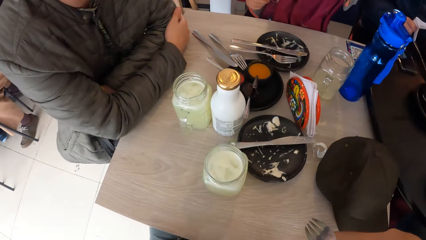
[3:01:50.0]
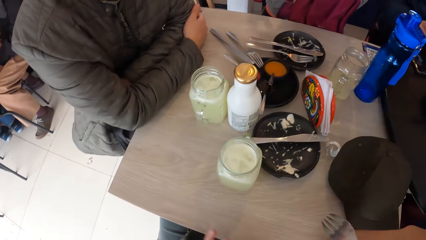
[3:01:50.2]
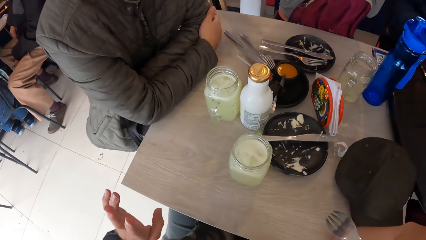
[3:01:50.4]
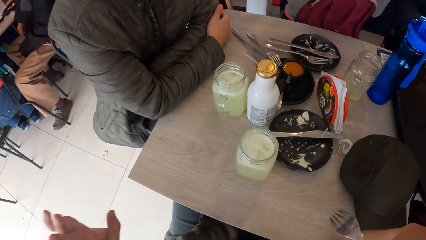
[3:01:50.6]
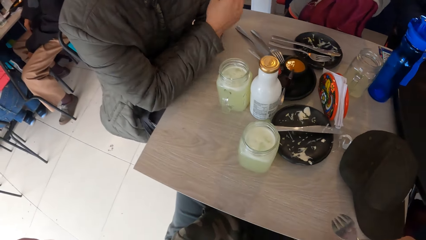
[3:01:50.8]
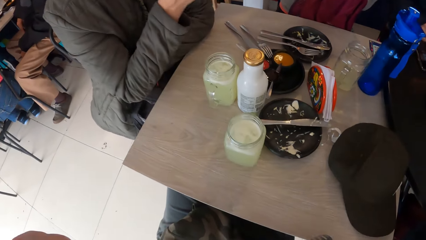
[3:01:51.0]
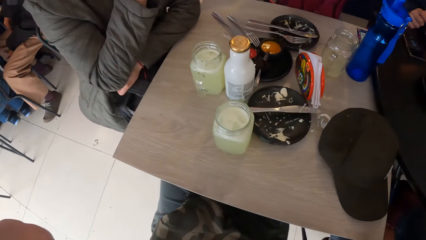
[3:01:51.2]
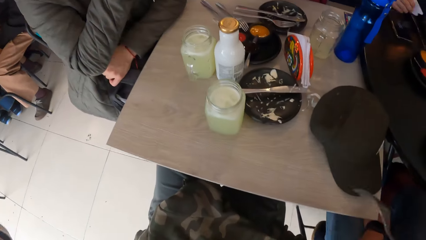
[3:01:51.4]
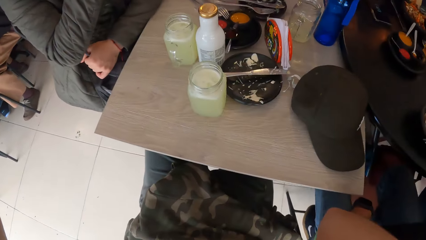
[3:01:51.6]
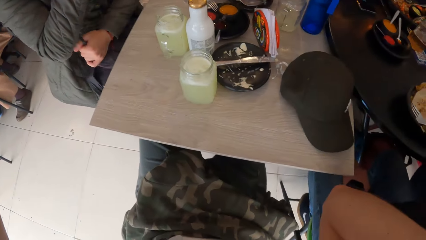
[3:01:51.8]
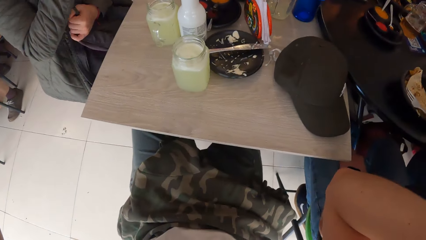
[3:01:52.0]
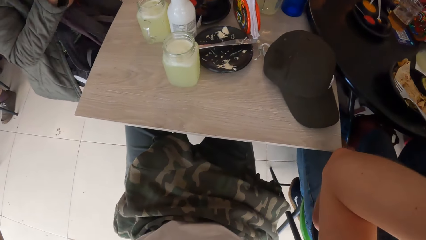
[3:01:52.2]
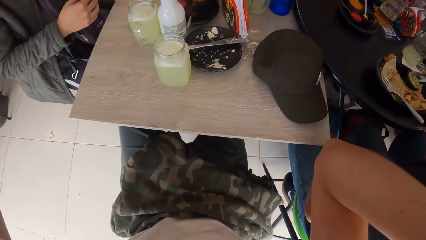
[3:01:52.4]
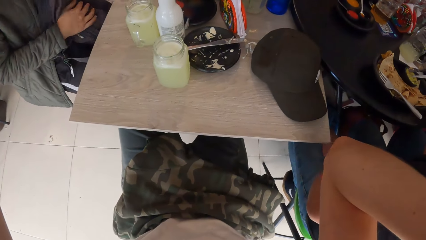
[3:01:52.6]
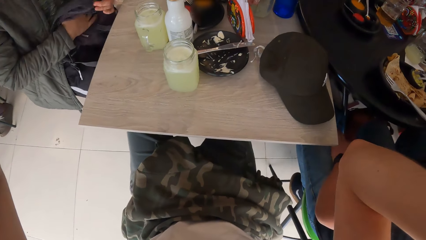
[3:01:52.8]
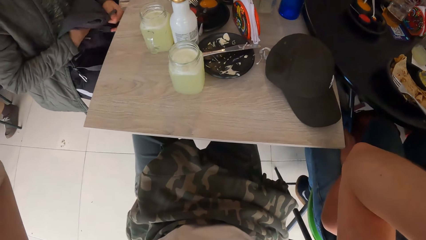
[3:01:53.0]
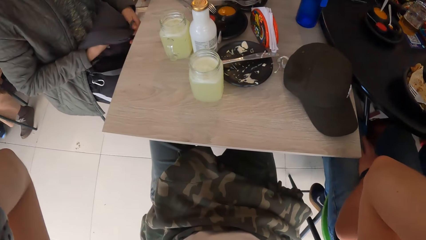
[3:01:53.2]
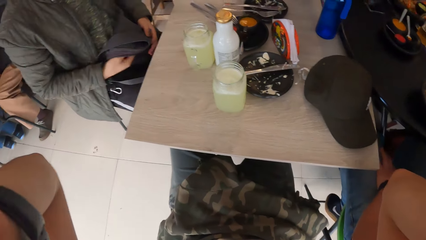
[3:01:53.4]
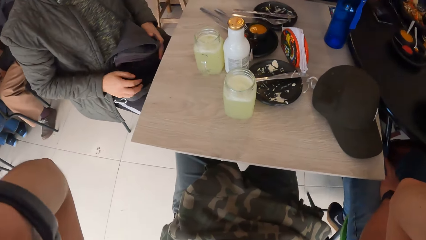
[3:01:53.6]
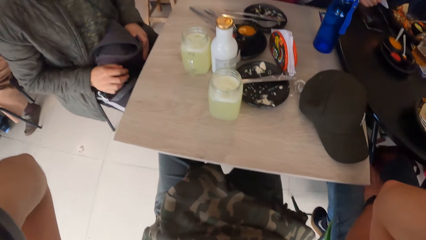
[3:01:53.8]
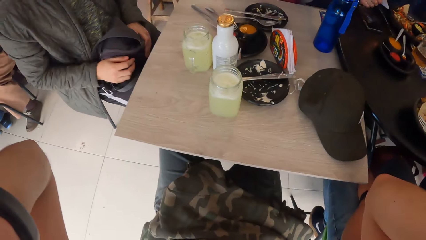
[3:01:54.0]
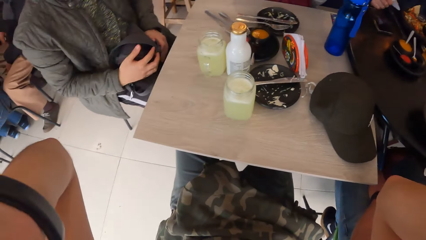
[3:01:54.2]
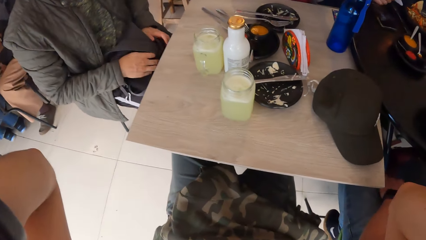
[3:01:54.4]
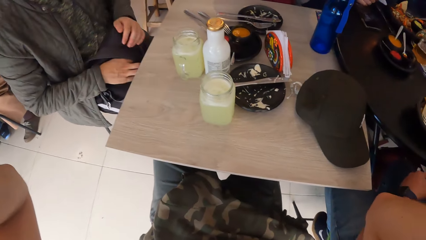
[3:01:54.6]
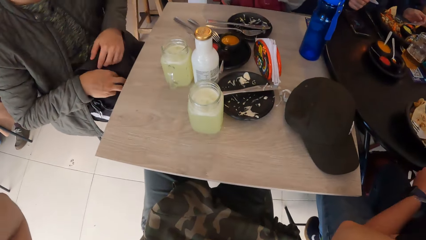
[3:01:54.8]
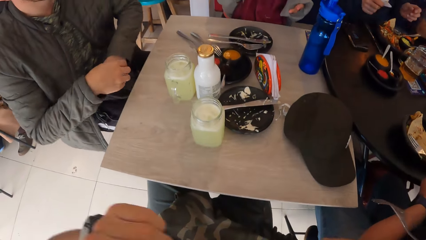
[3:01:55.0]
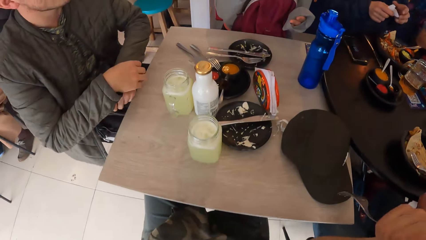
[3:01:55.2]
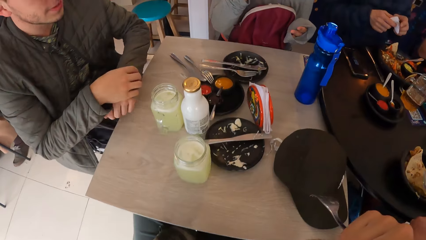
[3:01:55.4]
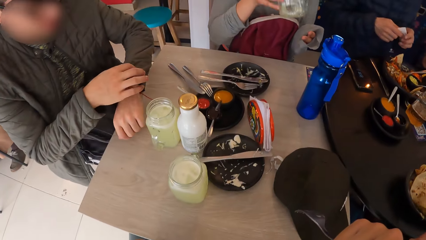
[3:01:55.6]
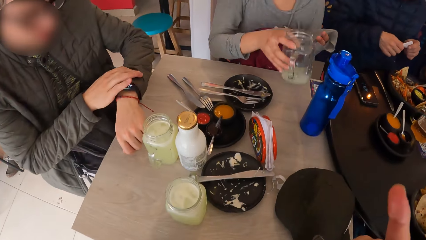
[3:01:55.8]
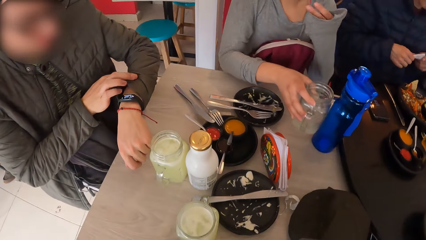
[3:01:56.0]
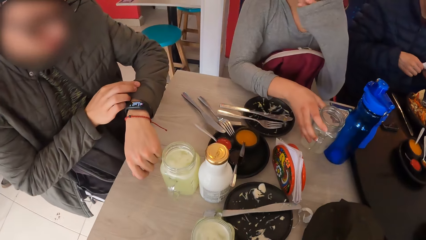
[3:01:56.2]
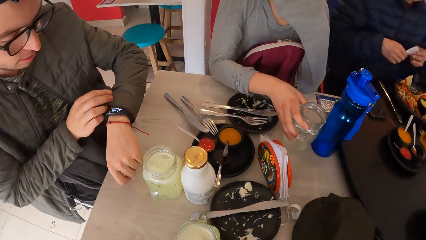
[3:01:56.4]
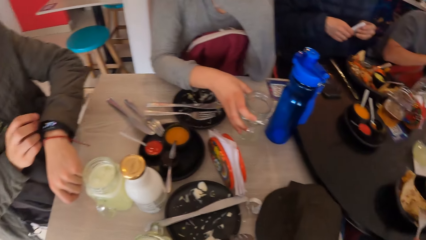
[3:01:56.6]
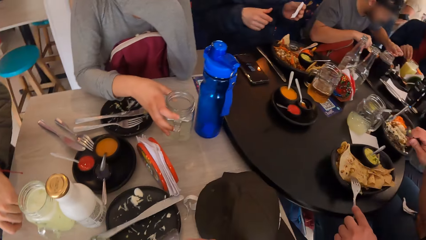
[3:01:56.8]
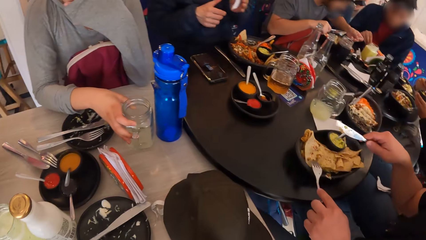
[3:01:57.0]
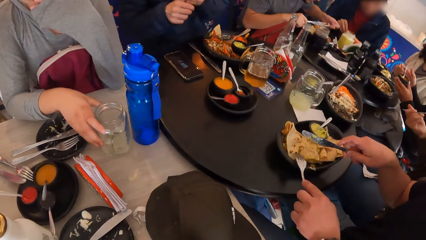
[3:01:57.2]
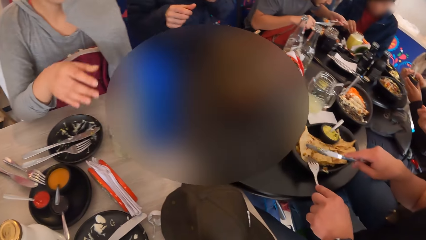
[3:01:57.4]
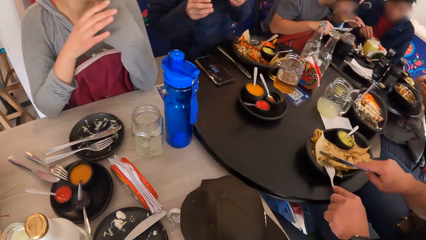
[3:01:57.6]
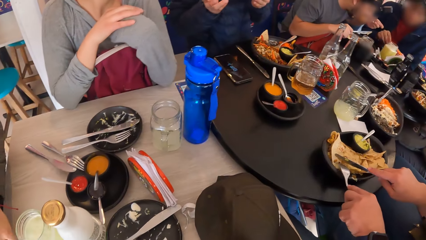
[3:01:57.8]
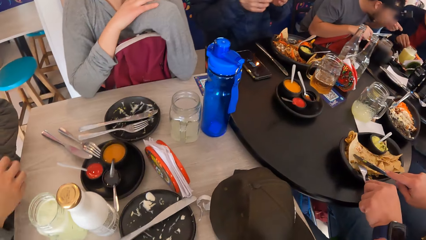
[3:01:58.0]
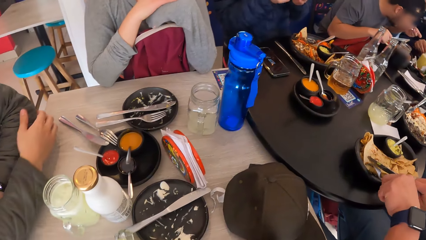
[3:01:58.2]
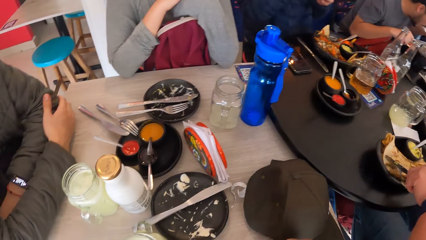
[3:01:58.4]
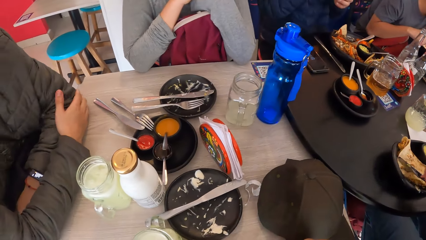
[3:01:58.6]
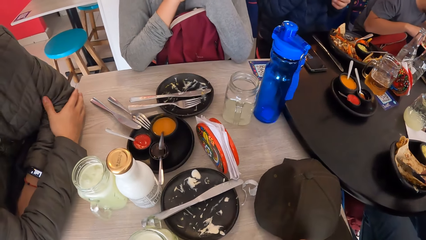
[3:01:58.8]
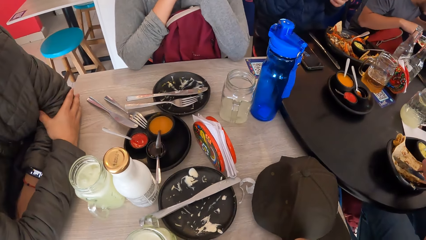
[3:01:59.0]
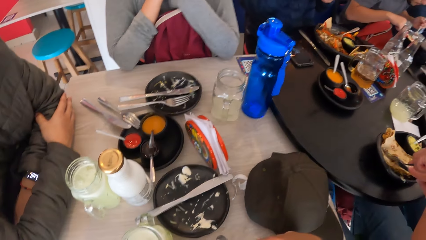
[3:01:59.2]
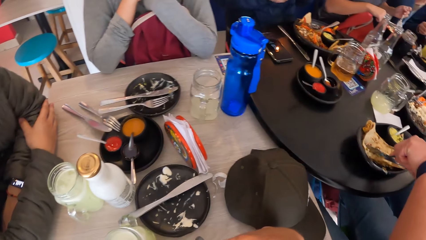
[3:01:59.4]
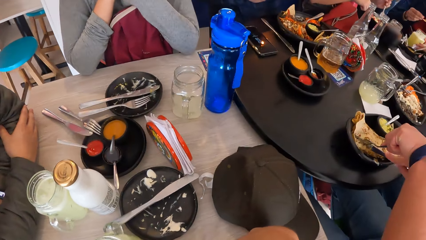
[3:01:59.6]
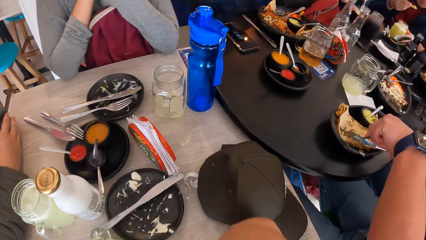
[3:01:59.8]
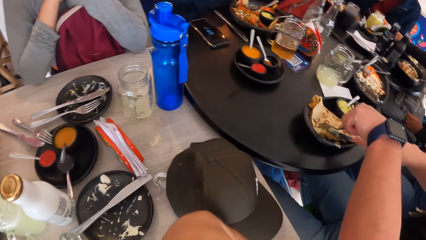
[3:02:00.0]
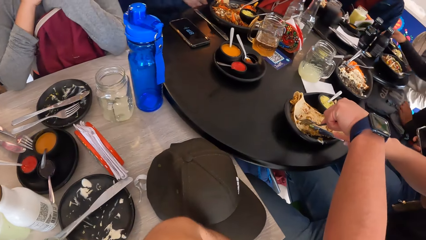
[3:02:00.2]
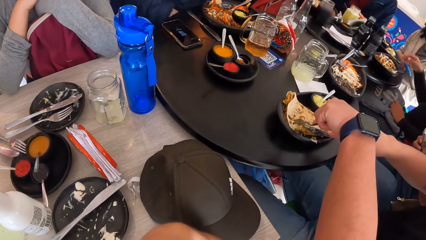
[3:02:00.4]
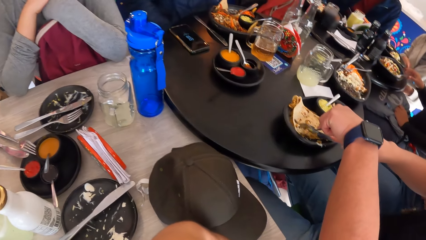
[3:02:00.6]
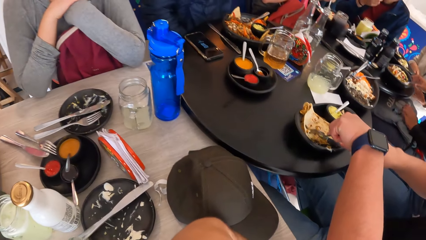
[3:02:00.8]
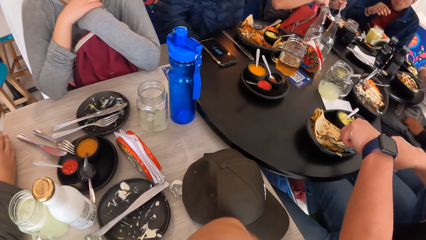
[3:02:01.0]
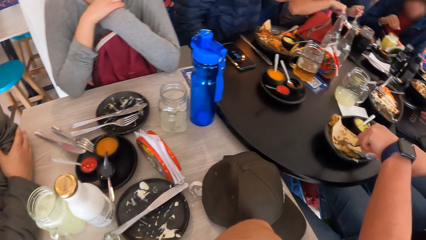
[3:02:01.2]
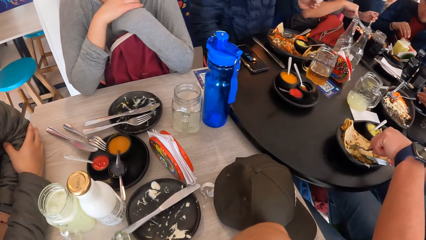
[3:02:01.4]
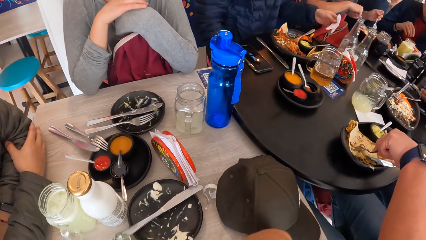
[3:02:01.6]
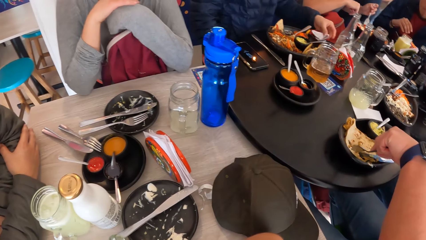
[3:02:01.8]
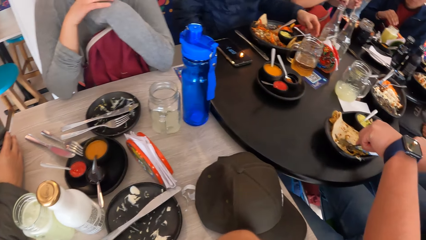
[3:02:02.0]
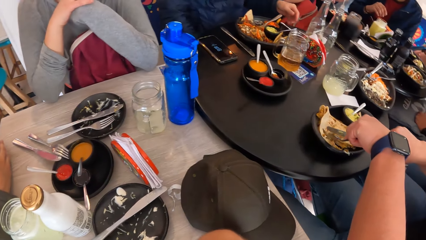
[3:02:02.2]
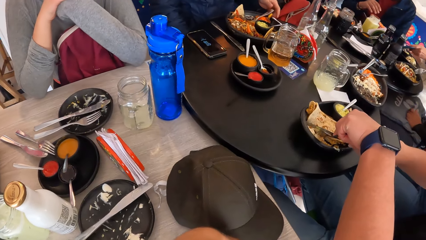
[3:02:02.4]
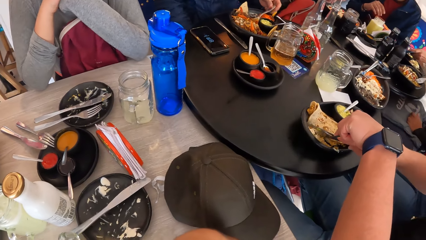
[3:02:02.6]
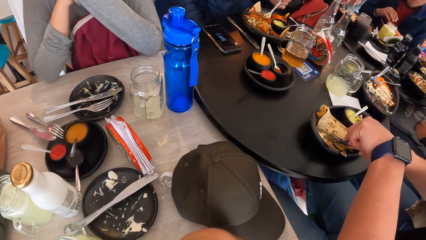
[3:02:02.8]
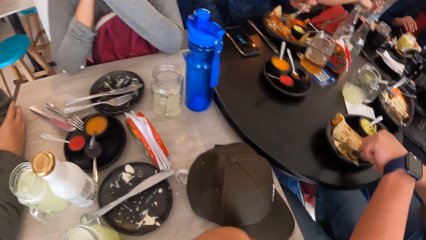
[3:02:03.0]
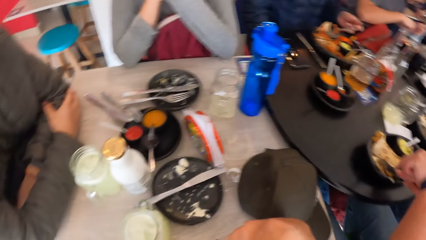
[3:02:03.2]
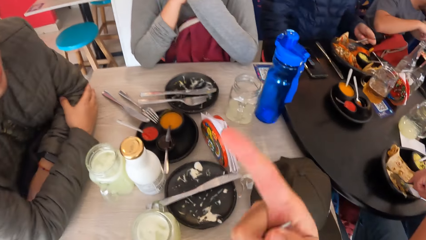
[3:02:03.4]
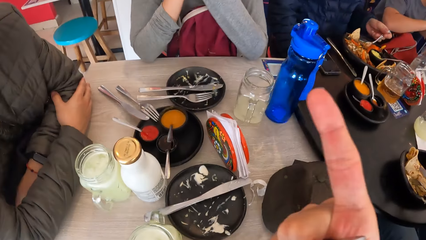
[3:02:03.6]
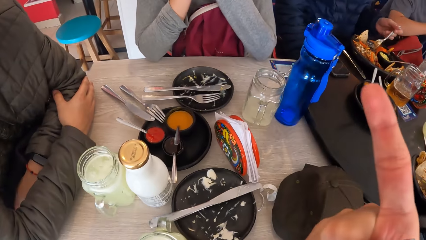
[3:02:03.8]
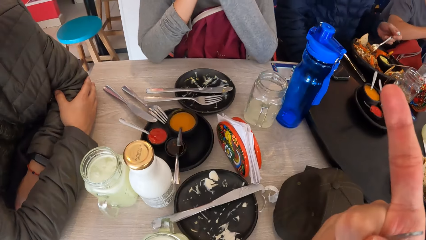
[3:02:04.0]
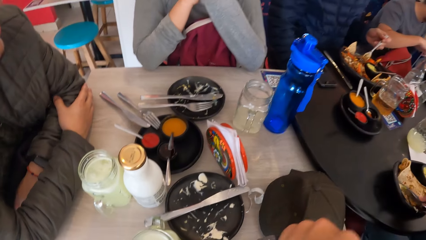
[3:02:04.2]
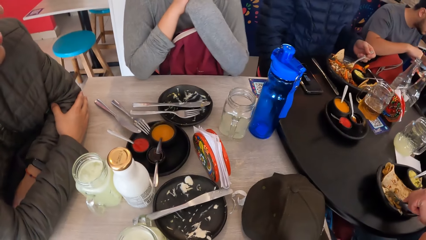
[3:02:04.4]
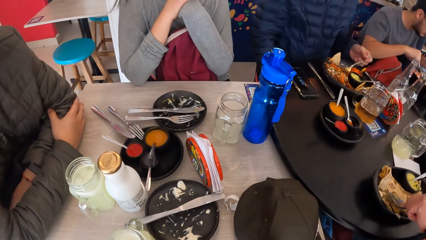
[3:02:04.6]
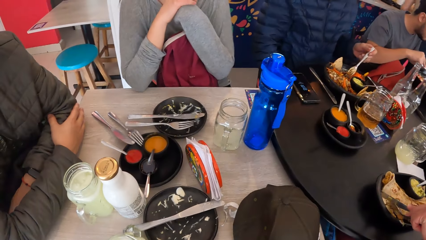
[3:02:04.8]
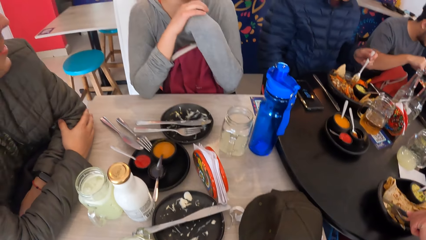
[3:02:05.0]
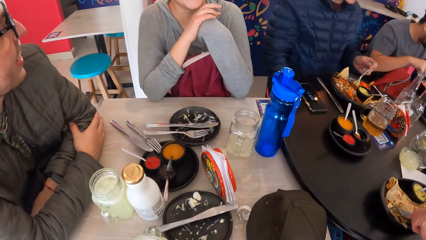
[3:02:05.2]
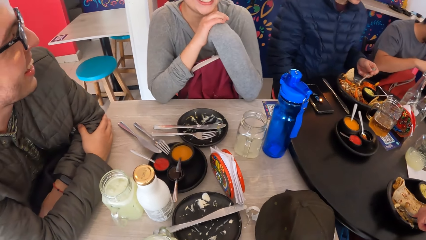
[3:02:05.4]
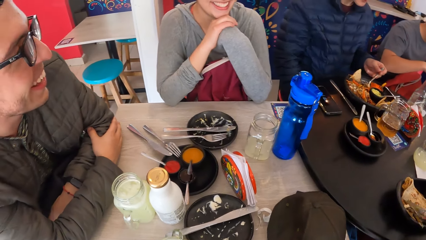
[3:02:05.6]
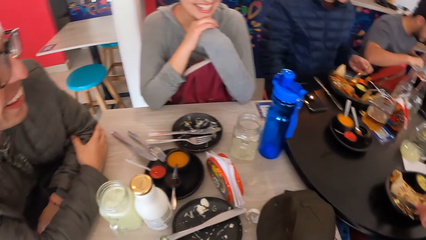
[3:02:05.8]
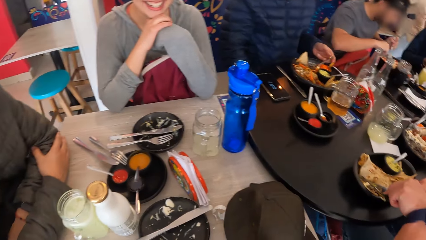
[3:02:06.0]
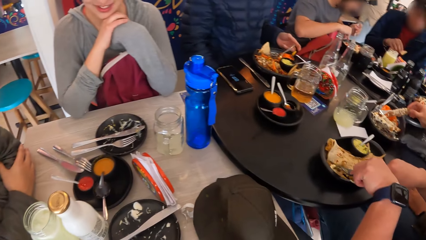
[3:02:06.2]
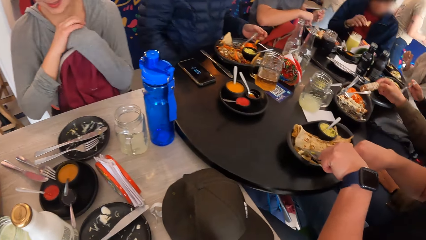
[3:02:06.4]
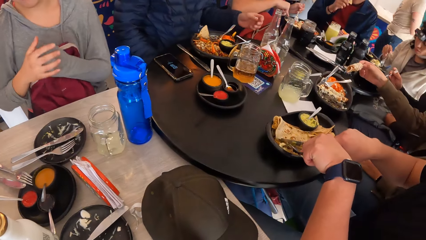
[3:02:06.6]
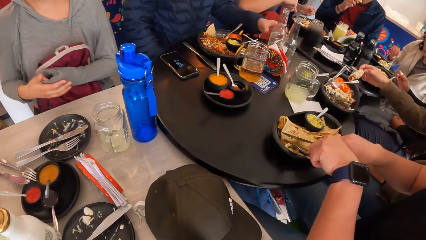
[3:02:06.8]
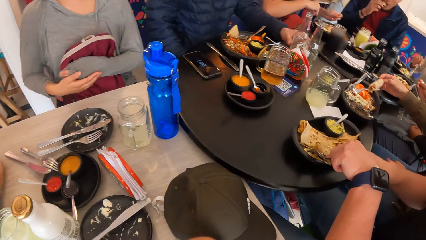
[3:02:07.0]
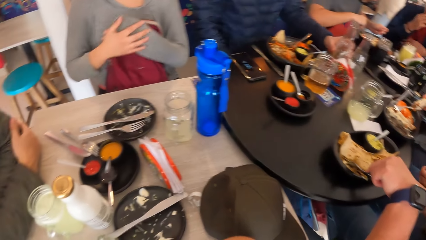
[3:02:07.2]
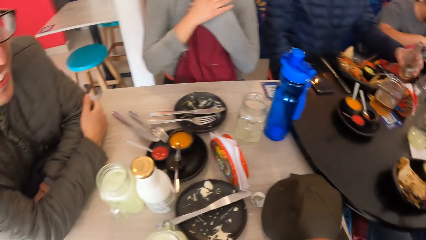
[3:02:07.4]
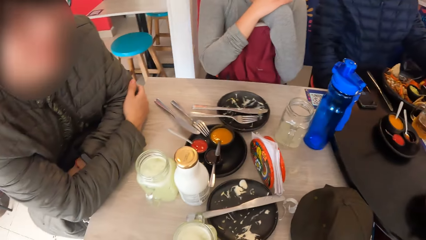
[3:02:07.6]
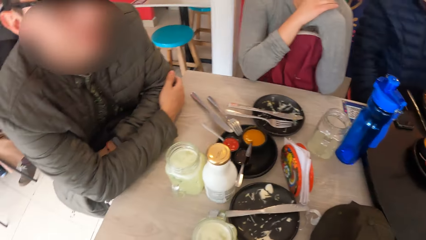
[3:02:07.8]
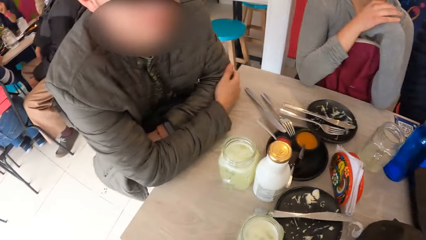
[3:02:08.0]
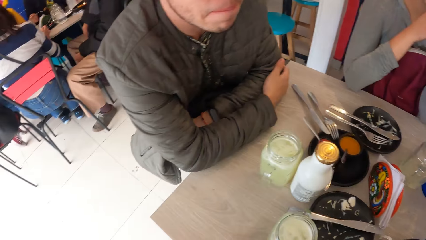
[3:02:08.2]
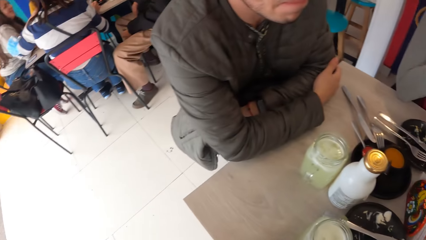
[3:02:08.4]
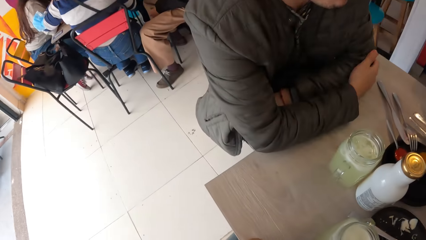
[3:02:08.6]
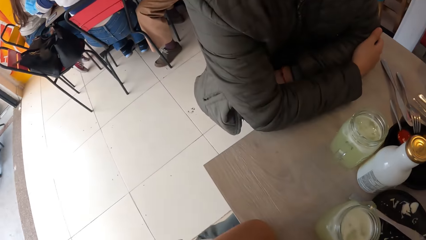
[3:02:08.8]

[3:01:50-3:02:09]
The woman drops the glass on the table with her right hand. The man beside the camera wearer eats food from the plate on the table with a knife in his right hand and a fork in his left hand.
